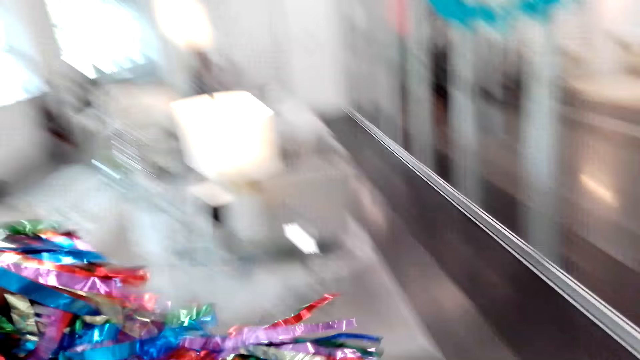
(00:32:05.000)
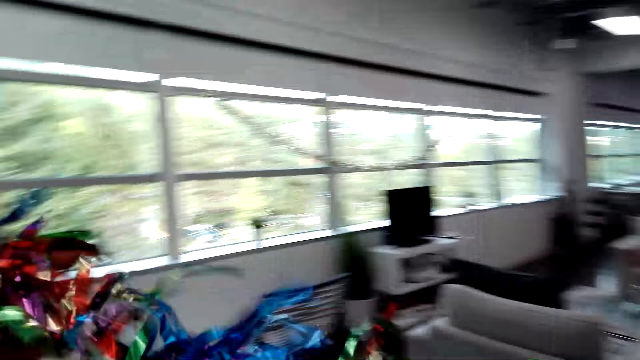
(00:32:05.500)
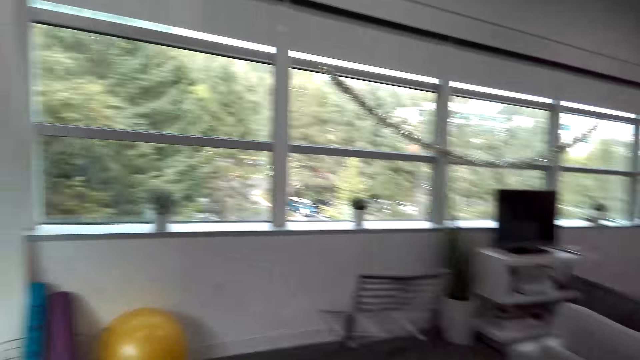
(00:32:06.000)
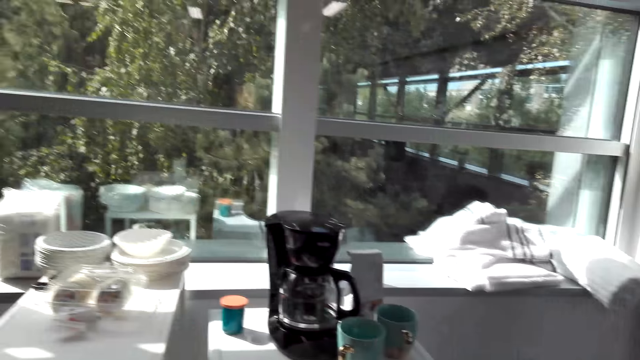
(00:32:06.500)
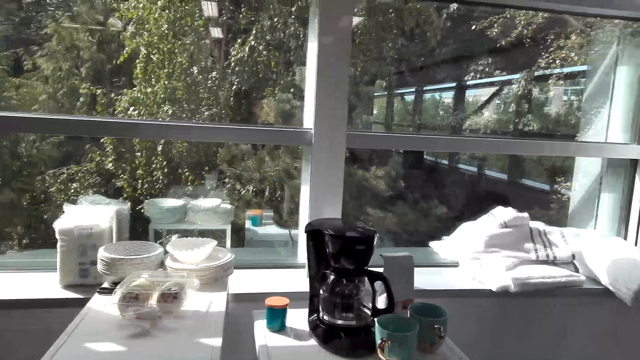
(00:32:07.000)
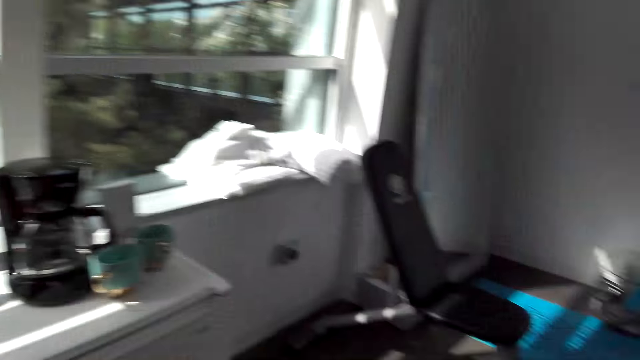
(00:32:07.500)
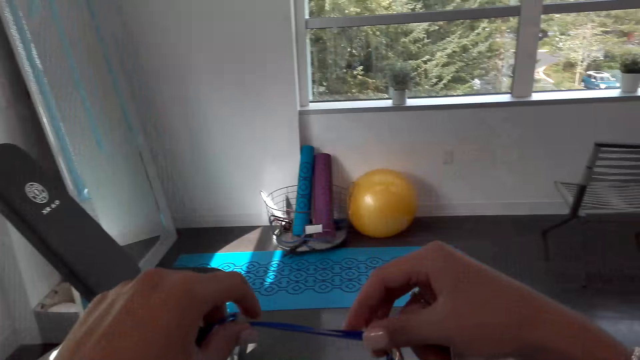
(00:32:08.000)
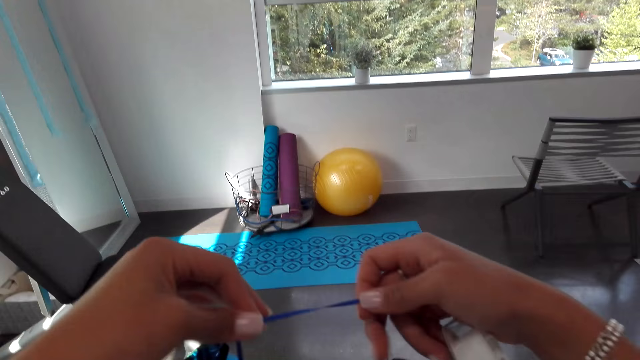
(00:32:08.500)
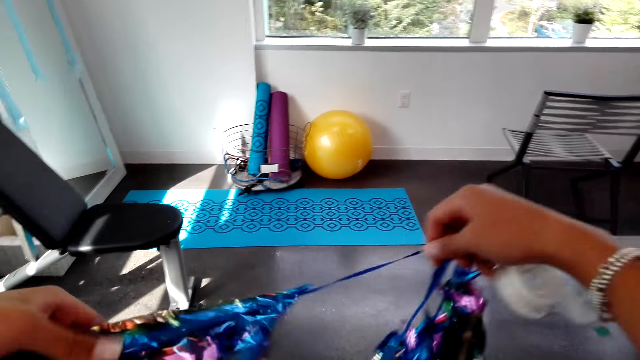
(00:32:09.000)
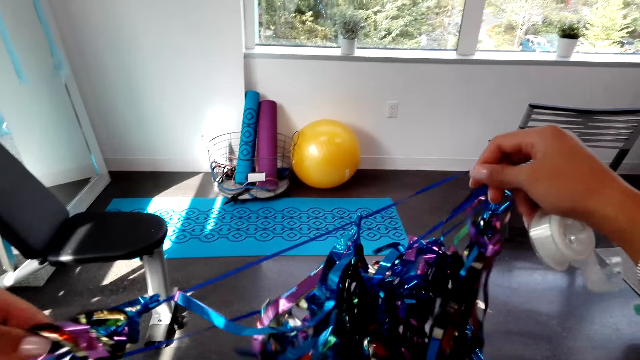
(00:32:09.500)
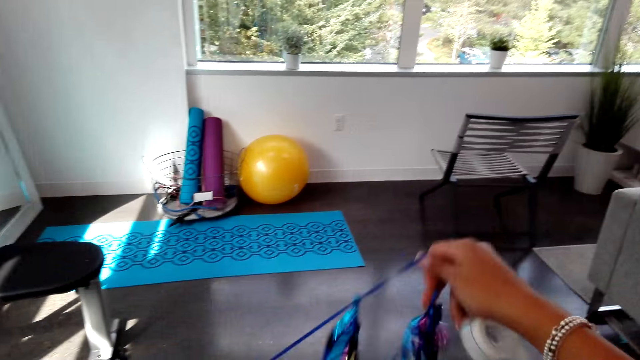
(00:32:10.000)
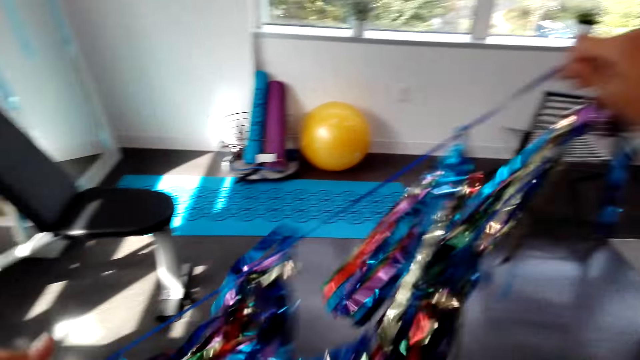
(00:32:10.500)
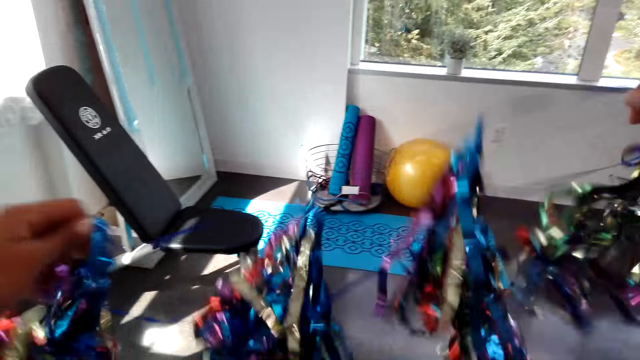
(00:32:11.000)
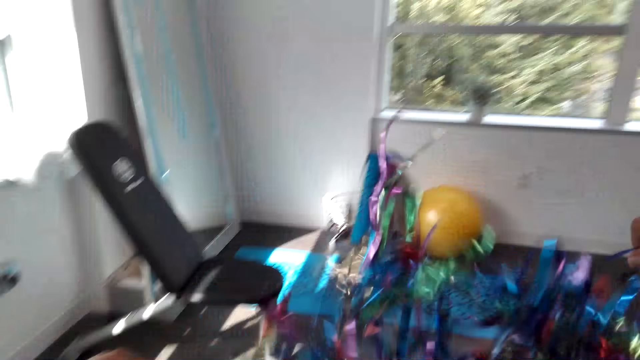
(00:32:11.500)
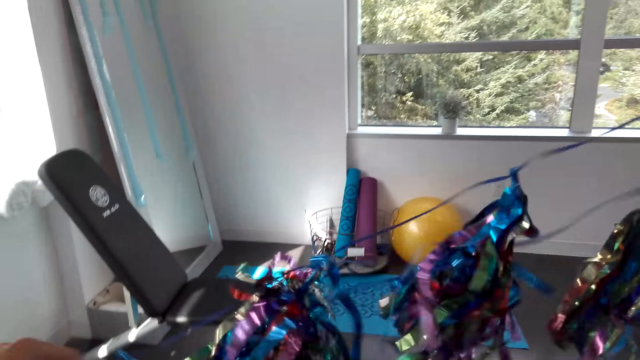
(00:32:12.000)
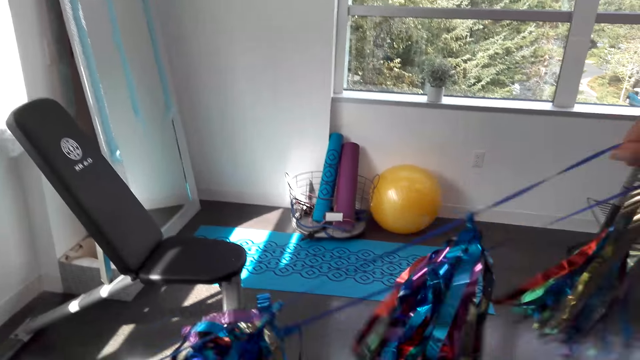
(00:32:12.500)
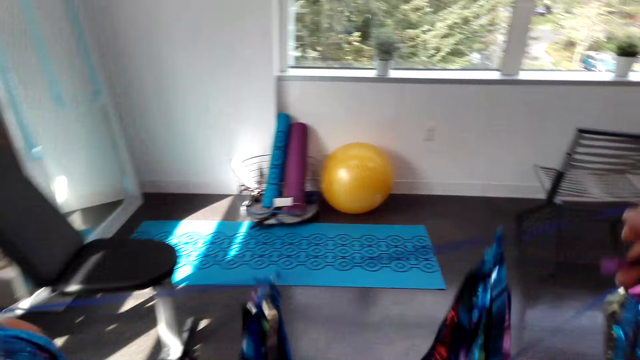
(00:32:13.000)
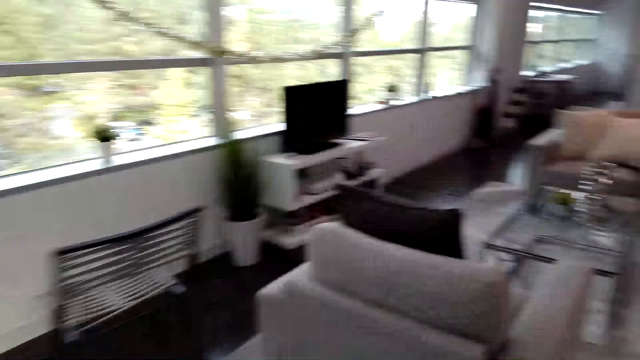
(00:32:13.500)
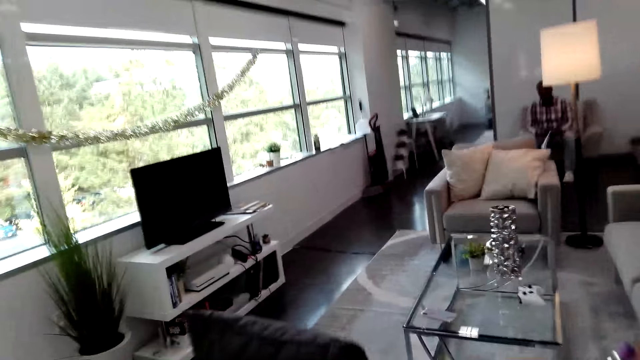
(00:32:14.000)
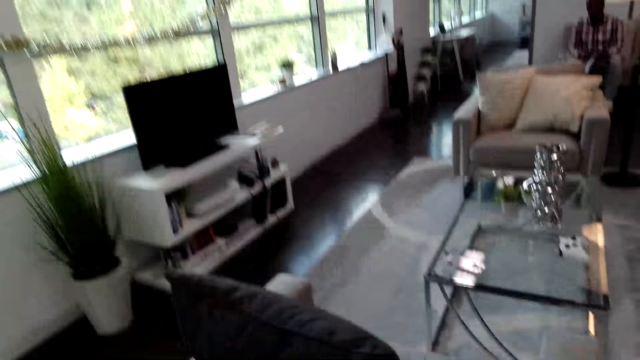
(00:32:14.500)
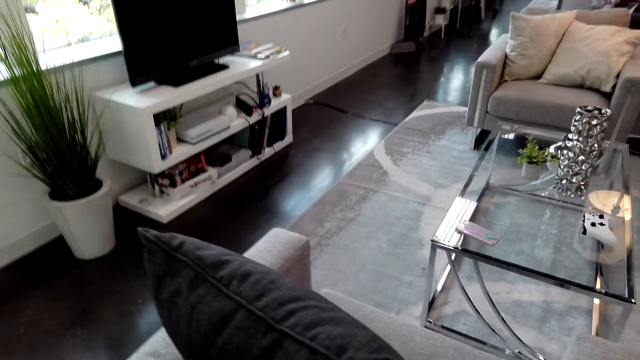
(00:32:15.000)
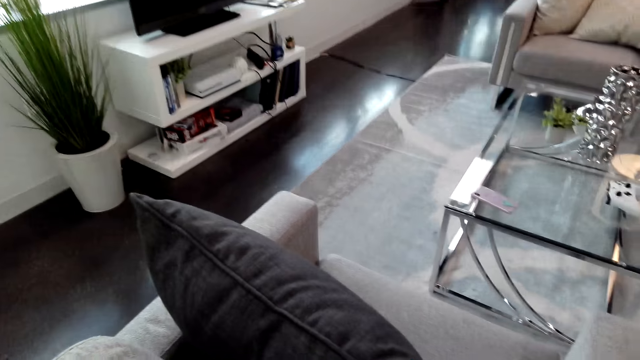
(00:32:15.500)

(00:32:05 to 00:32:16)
The camera wearer looks for a decoration in the box. They hold the decoration. They pick the decorations. They stare around. They converse with a man. They untangle the decoration. They fix the decoration. They look around the house.

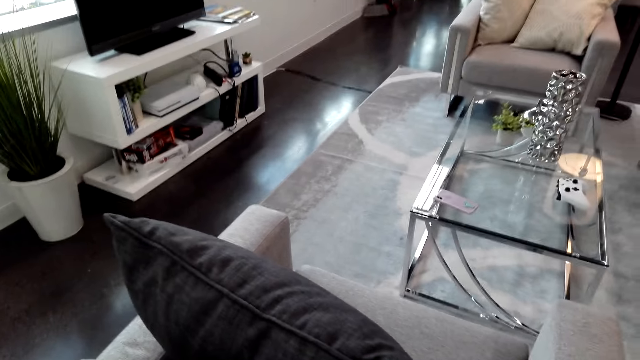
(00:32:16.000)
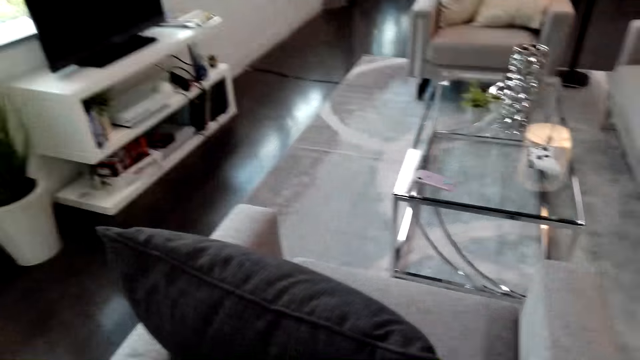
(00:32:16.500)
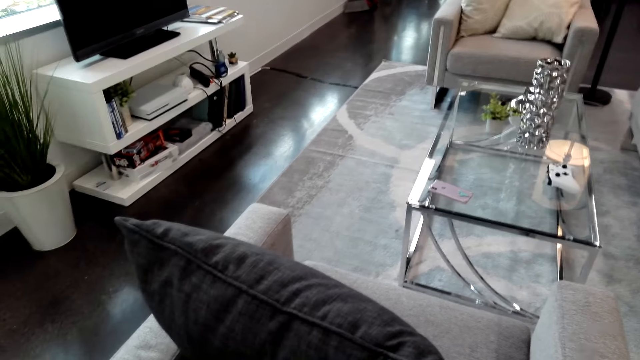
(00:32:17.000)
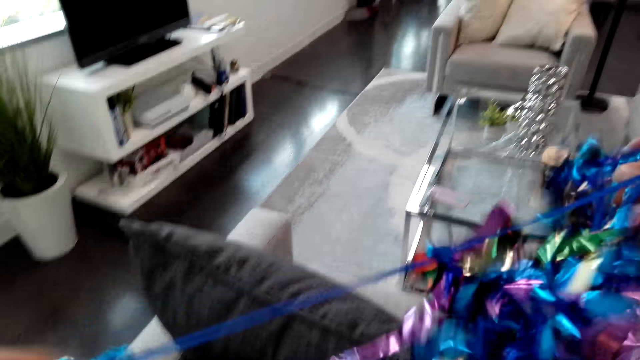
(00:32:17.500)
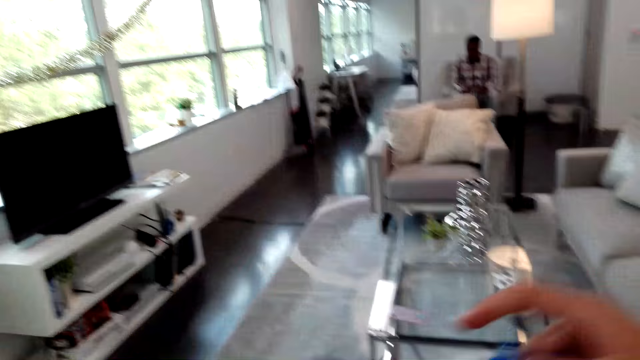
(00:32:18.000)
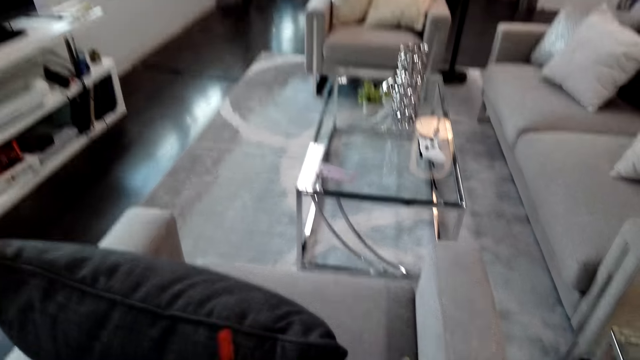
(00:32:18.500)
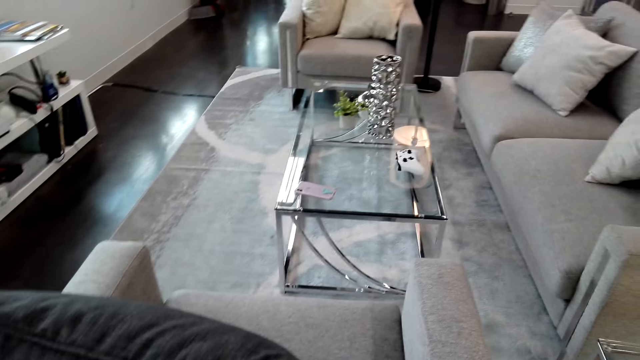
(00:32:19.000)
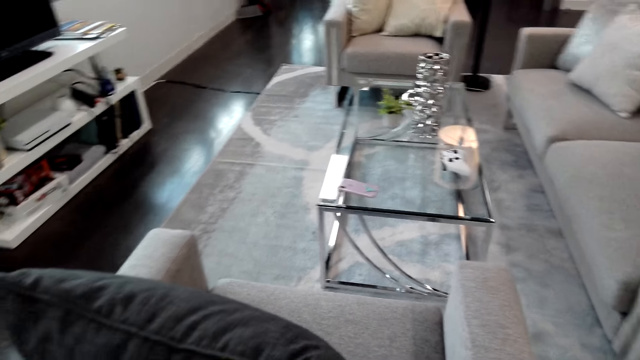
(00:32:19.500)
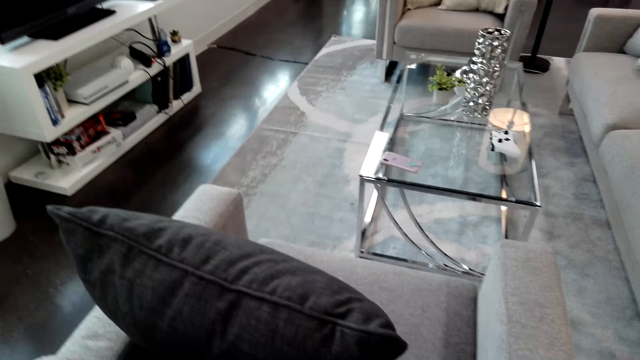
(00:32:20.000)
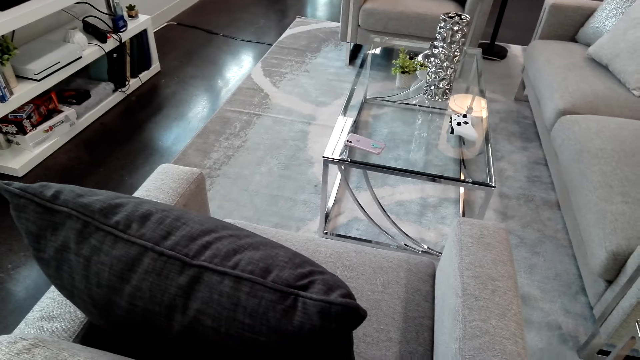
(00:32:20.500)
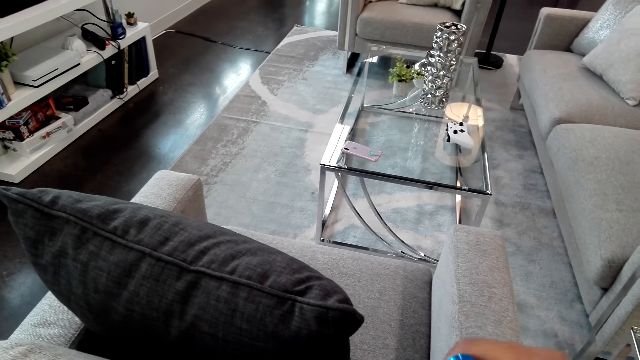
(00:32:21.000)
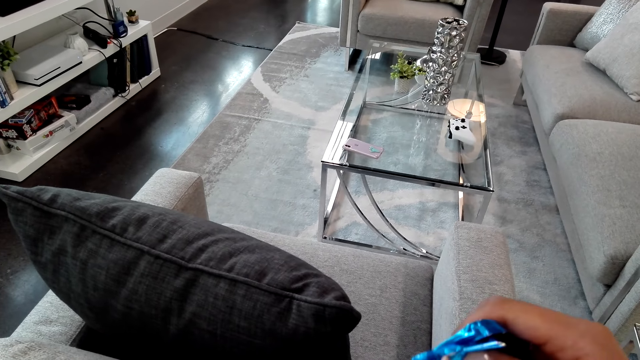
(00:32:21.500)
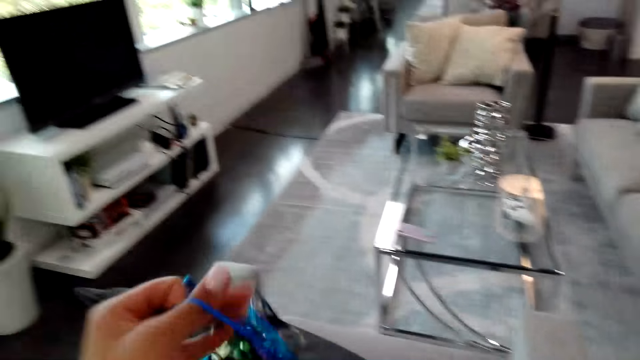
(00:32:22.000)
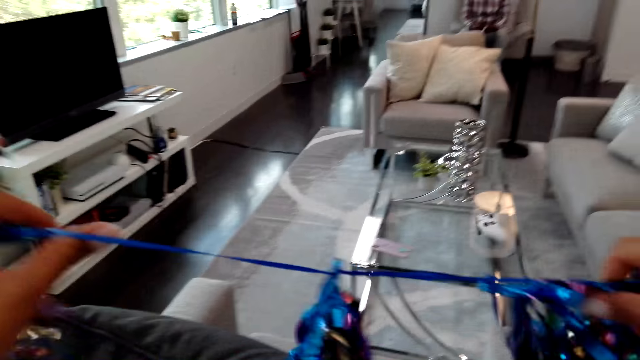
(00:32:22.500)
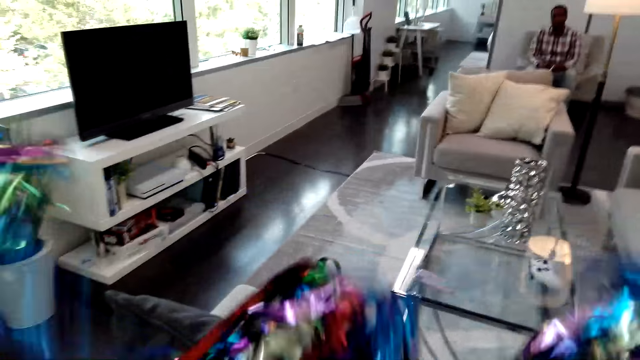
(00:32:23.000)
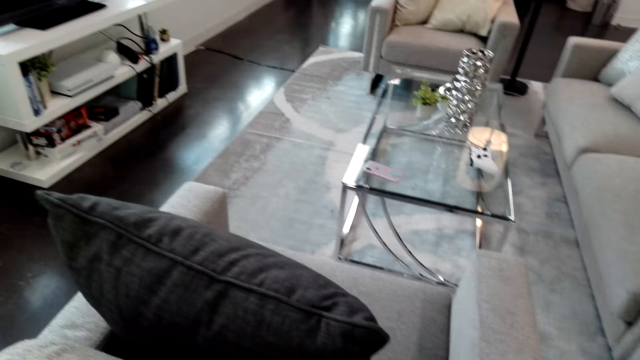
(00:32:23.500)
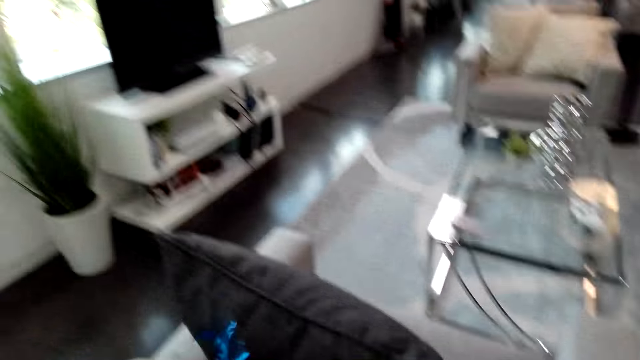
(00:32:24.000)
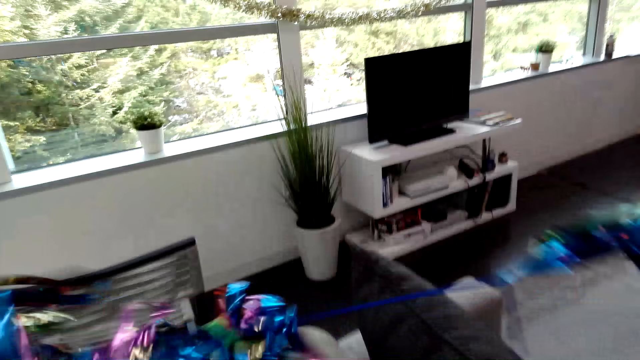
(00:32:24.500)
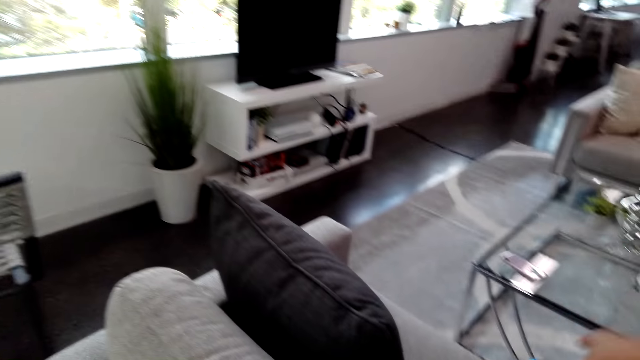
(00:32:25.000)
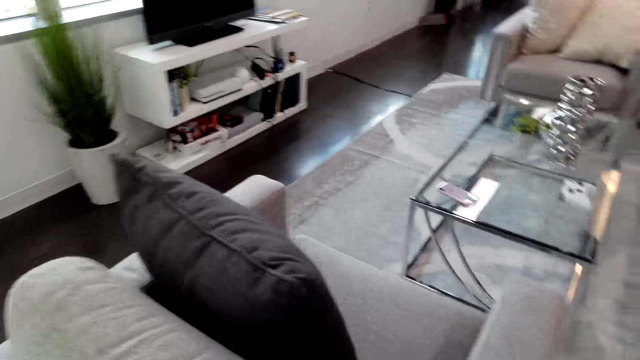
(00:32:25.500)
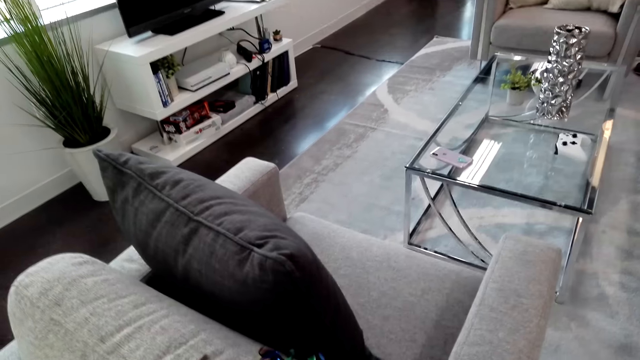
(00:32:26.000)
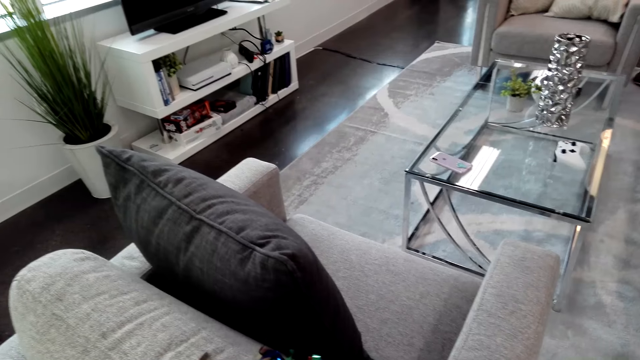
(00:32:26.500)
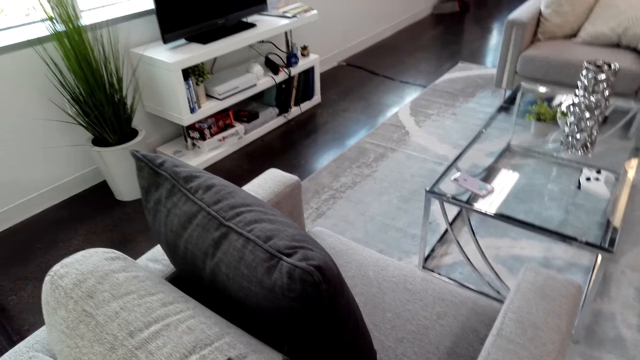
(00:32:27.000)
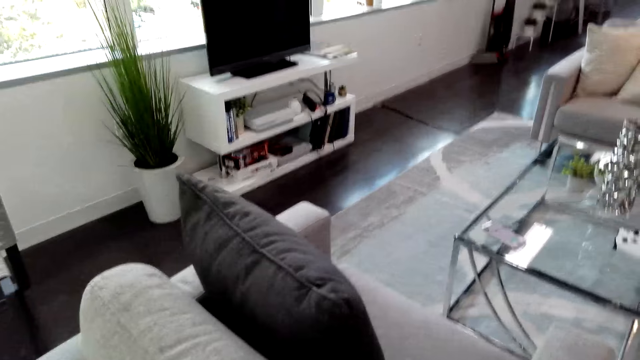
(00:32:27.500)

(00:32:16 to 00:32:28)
The camera wearer fixes the decoration. They hold the decoration. They converse with a man. They fix the decoration.
